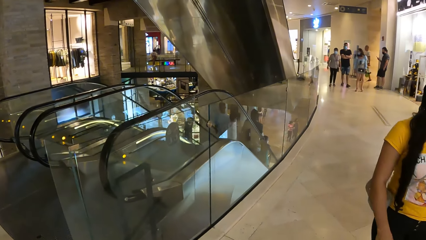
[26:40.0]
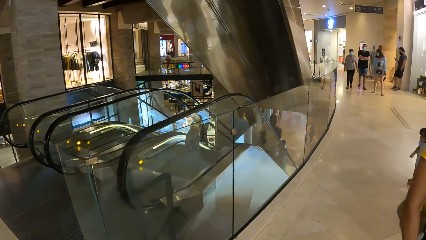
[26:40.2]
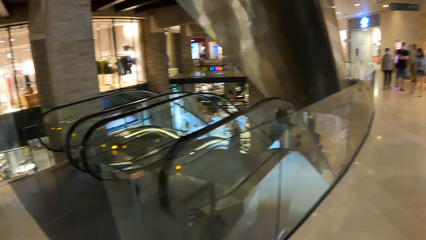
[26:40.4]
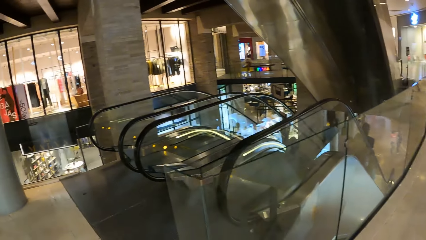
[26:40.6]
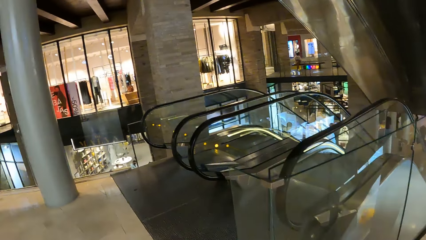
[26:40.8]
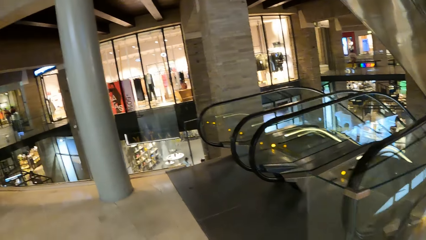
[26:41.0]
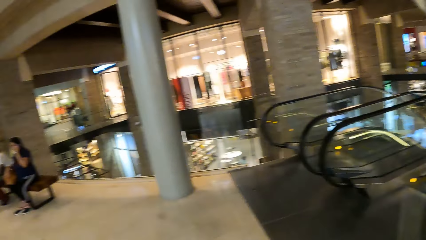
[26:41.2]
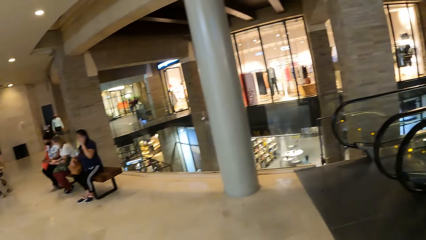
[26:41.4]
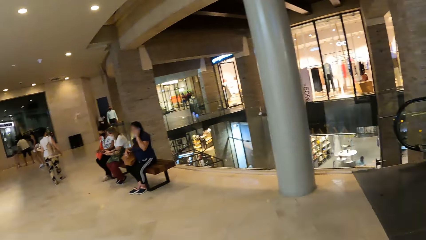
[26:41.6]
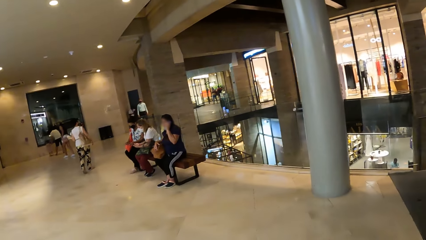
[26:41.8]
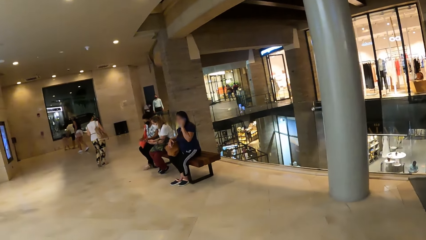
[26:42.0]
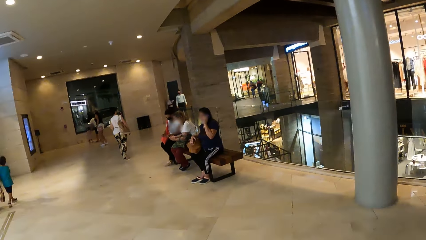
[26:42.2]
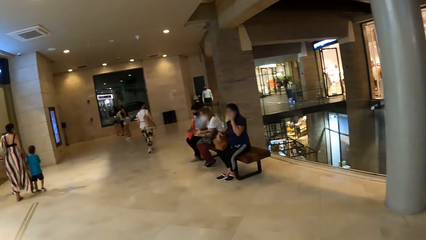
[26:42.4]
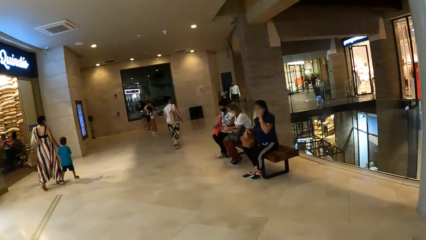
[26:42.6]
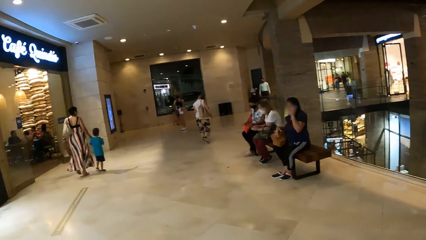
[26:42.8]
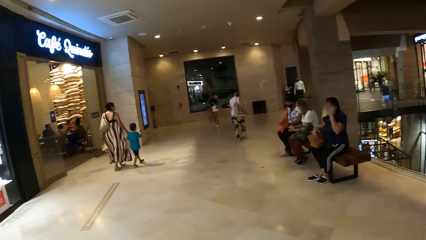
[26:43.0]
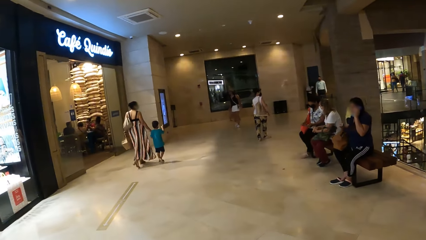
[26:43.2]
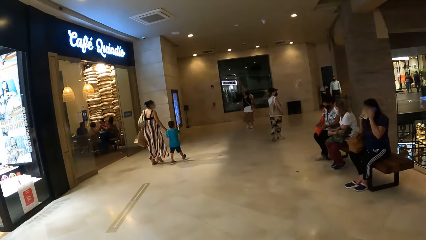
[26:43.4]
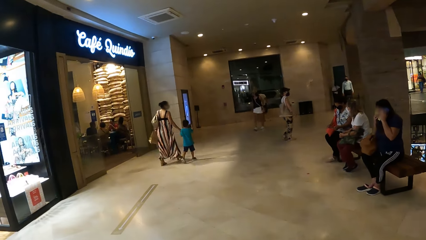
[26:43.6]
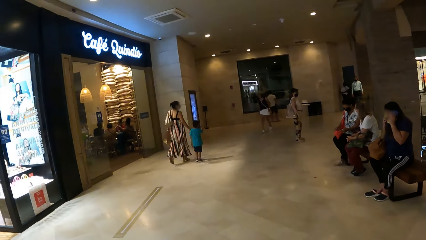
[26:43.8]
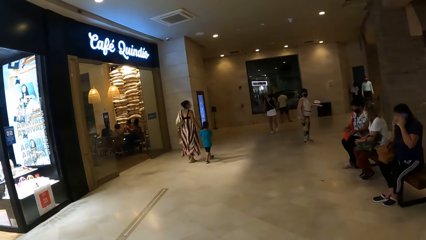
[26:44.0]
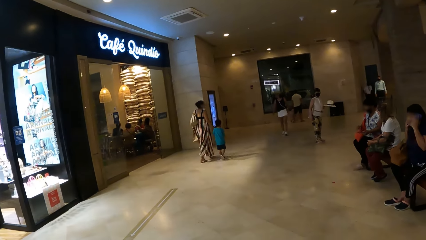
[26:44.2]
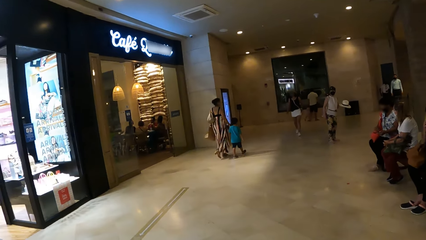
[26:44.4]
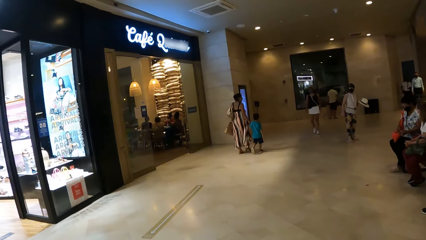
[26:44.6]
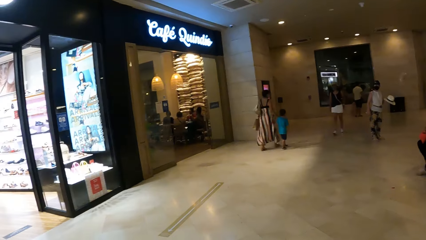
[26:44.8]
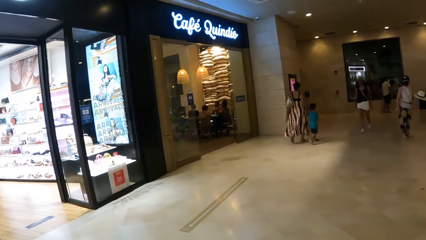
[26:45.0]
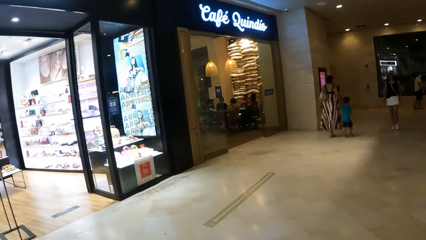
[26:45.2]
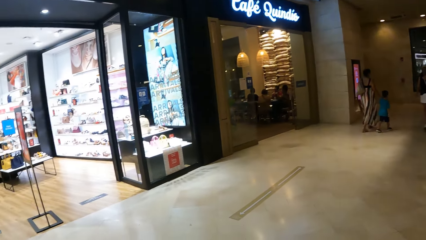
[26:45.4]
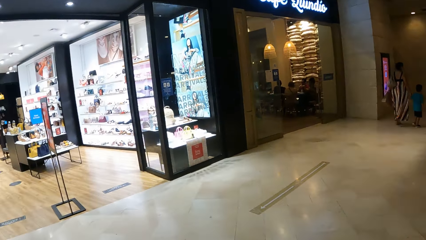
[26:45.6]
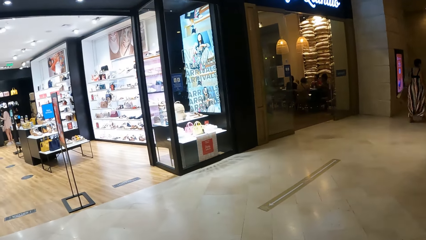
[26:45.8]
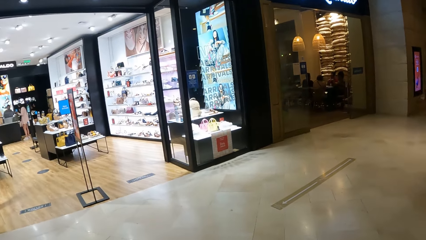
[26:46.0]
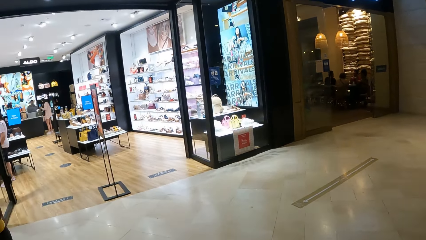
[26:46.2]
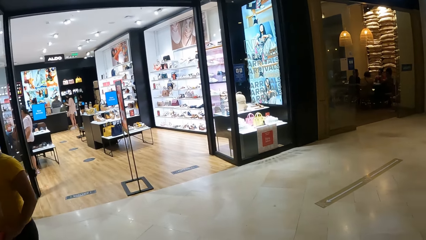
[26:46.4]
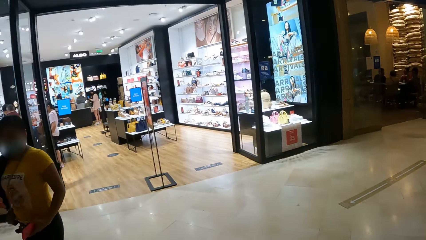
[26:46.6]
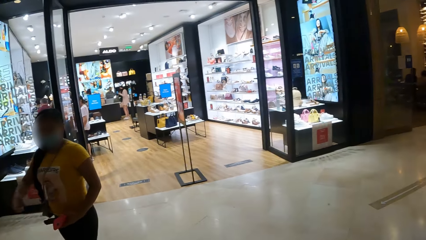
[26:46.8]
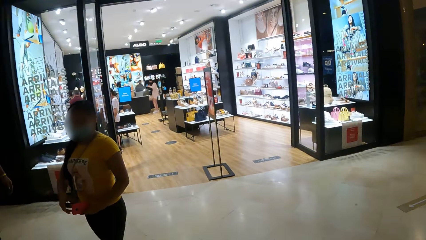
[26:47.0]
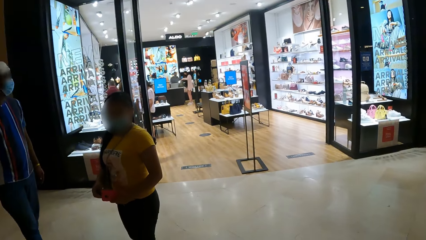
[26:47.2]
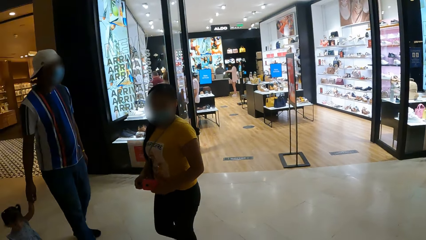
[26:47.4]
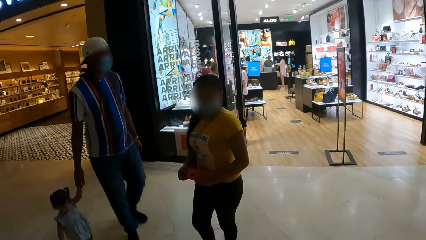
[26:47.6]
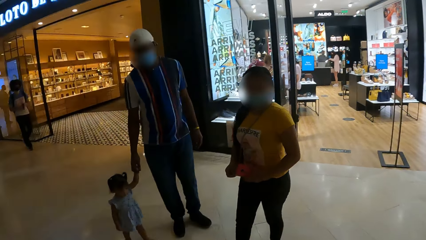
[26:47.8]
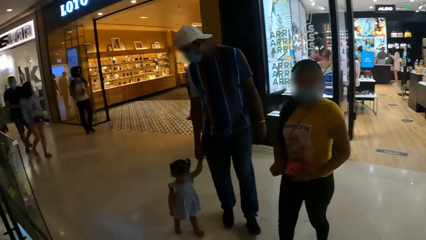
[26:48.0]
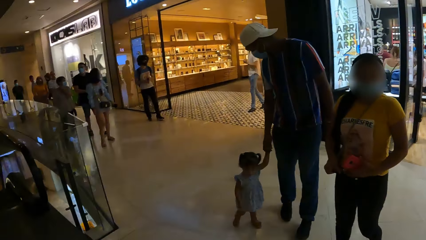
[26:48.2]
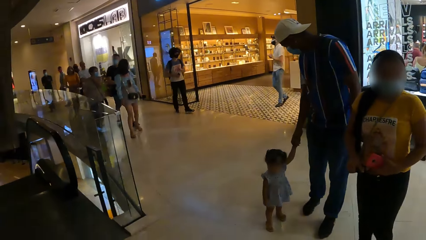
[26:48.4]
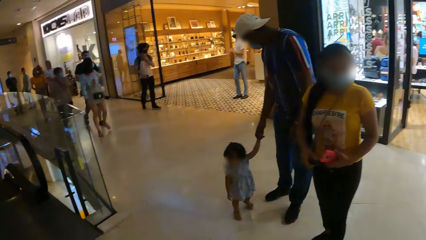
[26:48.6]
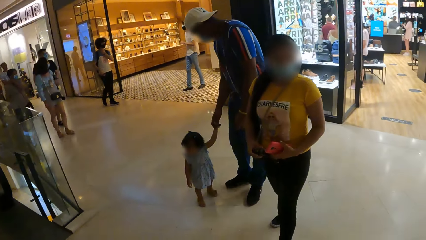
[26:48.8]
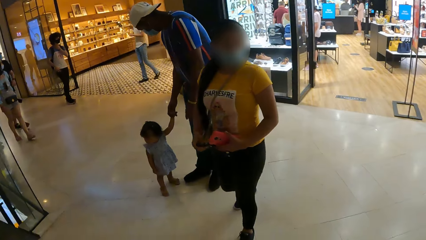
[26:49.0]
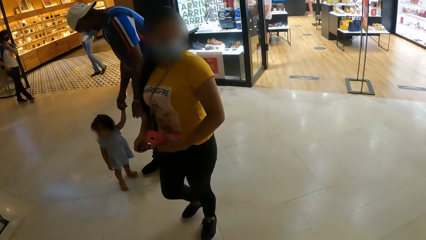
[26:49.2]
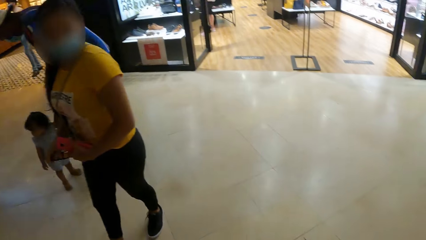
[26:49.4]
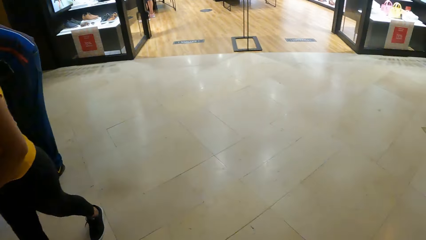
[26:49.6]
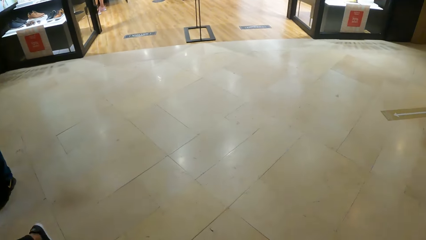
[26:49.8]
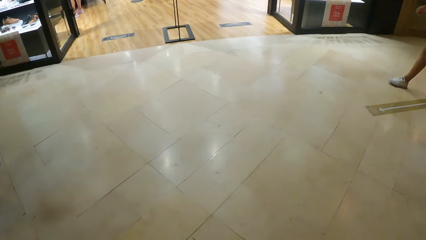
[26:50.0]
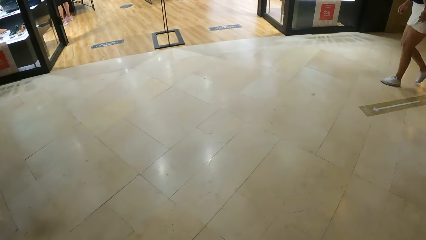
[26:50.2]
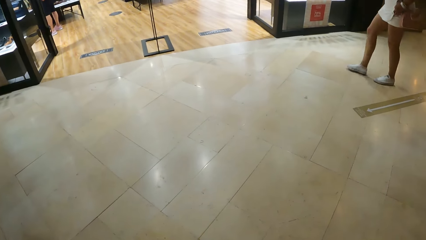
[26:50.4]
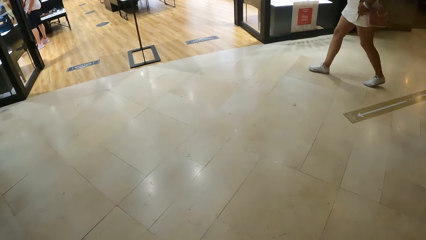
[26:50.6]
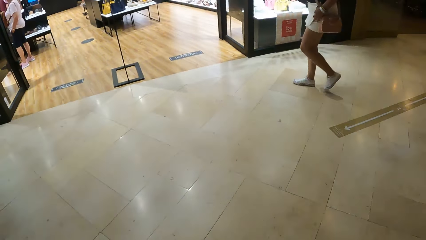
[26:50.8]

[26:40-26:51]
The camera wearer walks in the building. They look around.

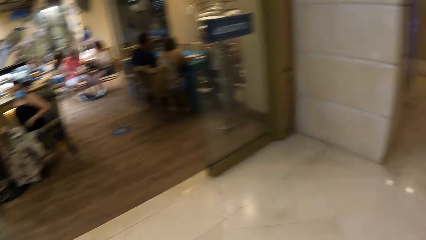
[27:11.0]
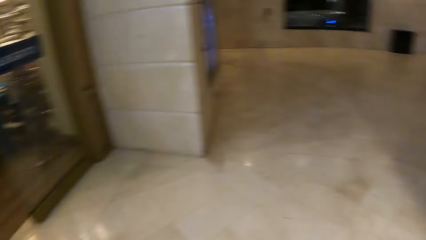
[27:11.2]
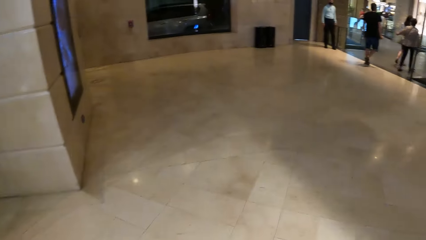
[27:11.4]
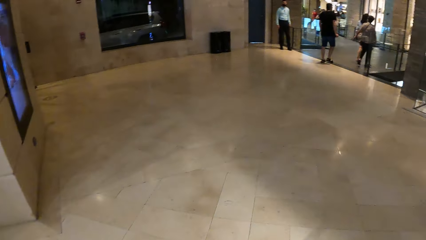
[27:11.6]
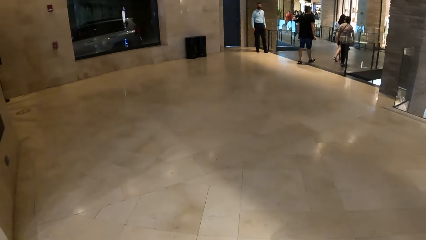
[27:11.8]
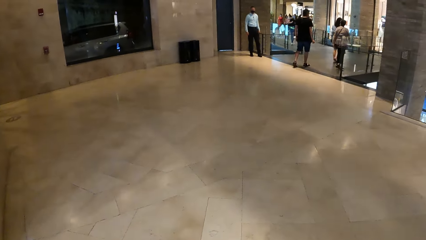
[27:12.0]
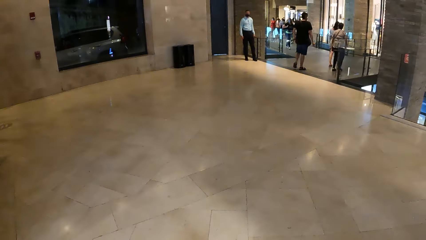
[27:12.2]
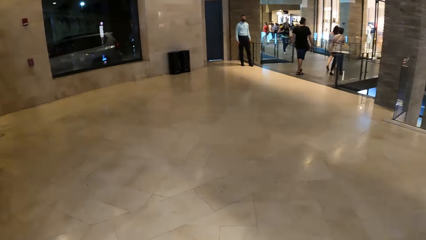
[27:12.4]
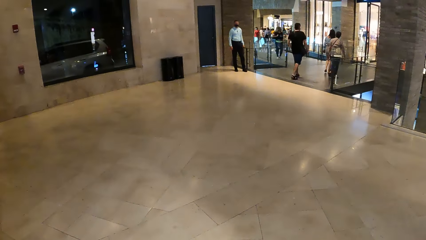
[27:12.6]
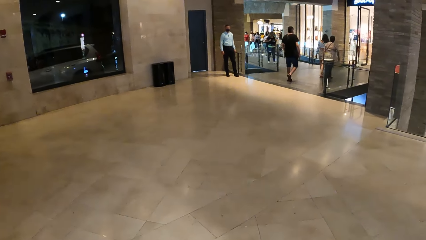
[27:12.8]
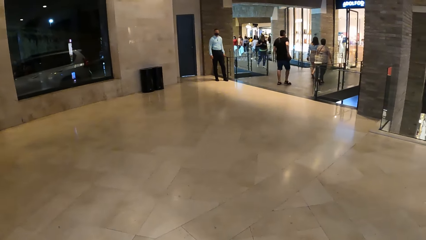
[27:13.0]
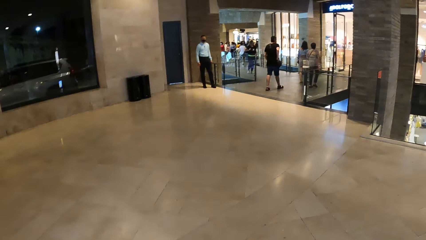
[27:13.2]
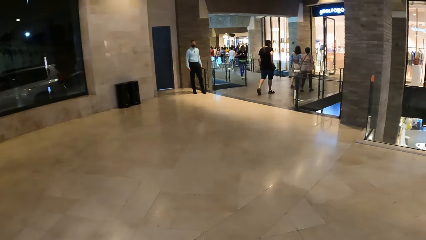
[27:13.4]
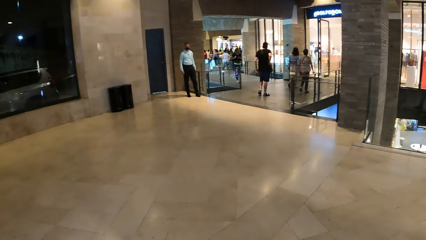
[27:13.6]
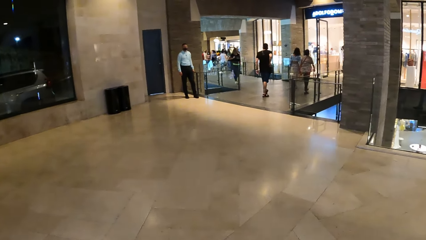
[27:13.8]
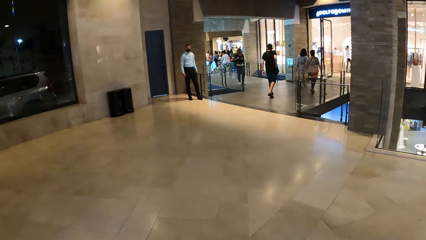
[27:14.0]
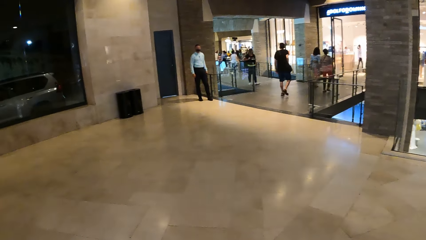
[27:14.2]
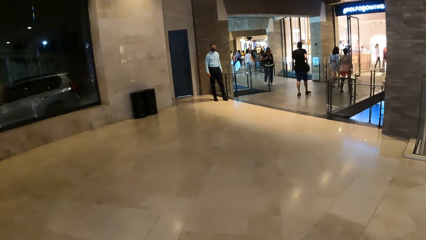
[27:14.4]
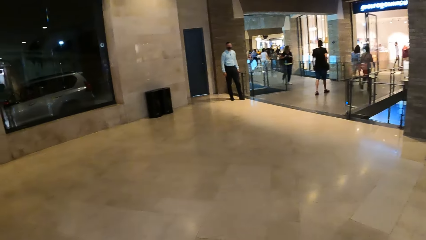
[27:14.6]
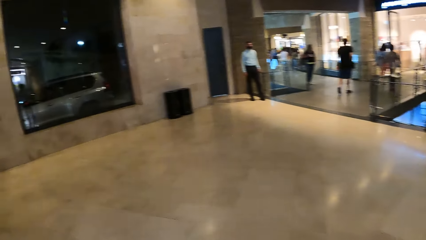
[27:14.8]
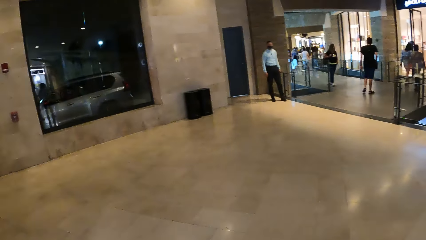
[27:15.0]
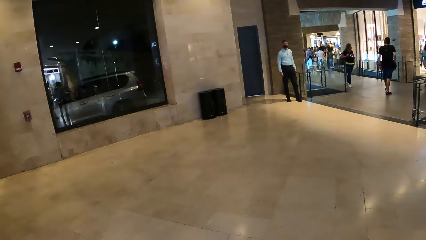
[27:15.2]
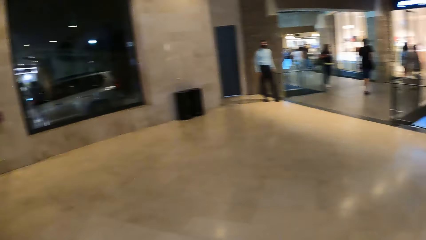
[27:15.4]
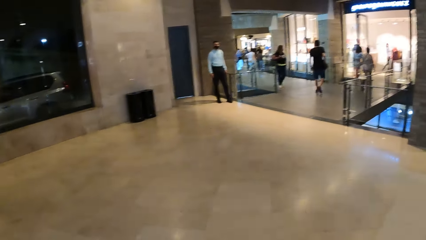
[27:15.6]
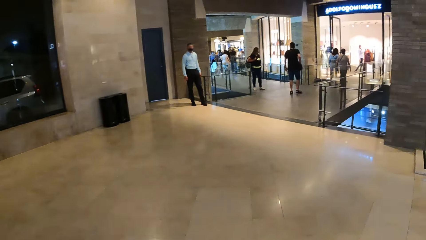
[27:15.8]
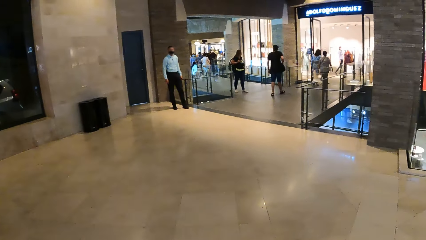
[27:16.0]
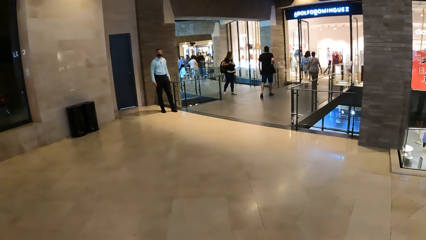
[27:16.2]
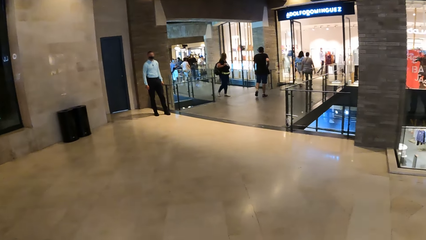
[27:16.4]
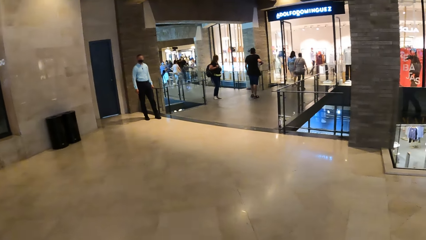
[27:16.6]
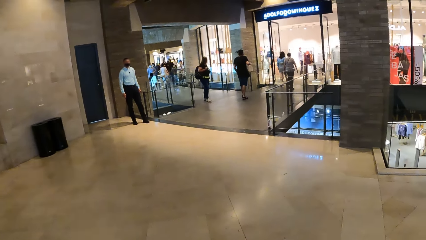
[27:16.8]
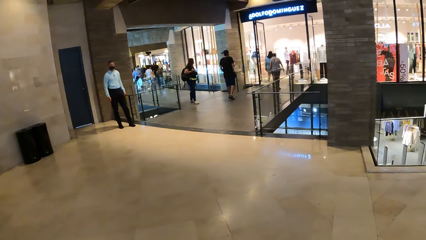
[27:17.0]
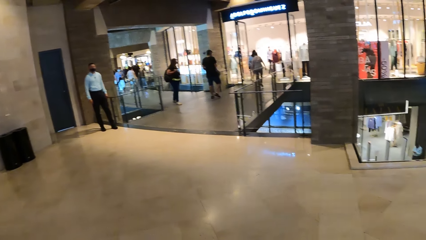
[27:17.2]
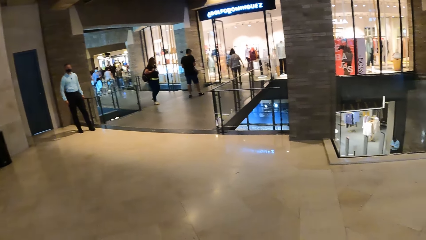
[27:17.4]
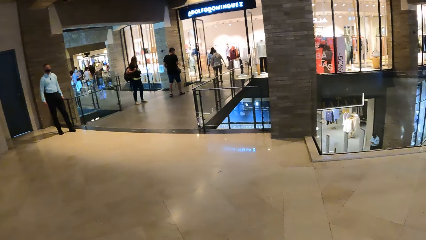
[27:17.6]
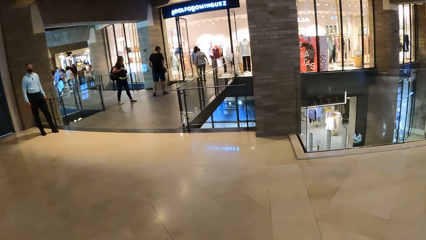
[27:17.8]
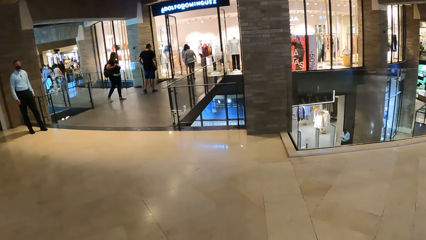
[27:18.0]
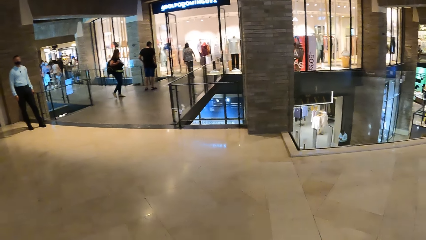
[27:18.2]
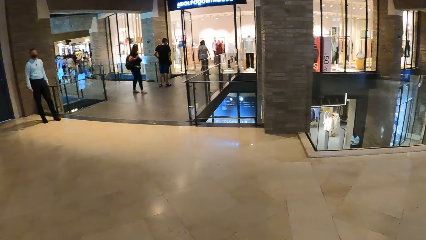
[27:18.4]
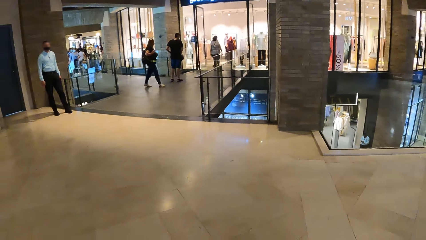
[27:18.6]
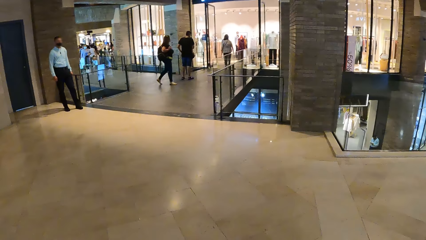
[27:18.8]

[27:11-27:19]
The camera wearer walks in the building.
